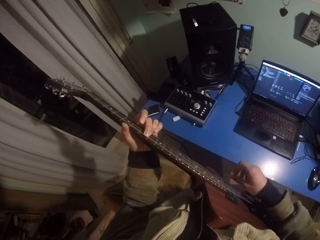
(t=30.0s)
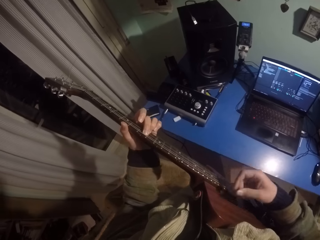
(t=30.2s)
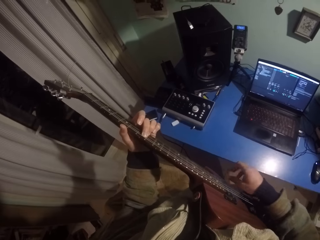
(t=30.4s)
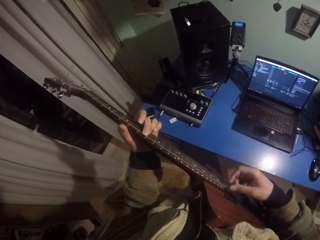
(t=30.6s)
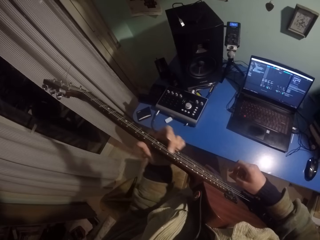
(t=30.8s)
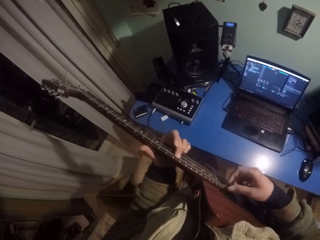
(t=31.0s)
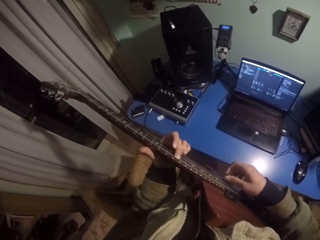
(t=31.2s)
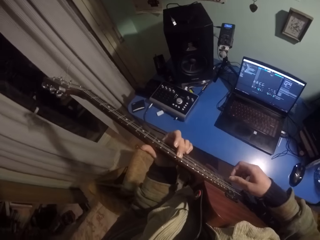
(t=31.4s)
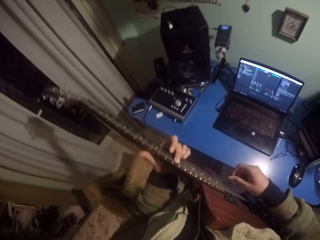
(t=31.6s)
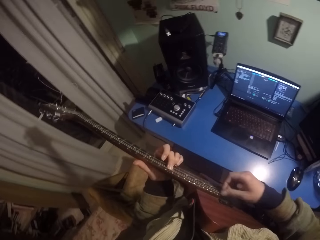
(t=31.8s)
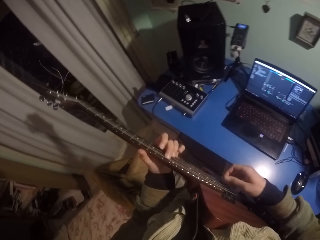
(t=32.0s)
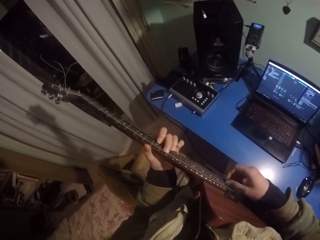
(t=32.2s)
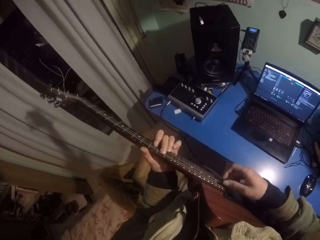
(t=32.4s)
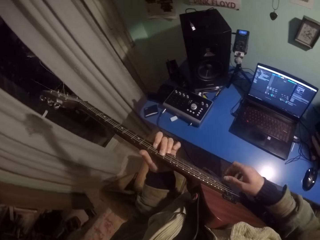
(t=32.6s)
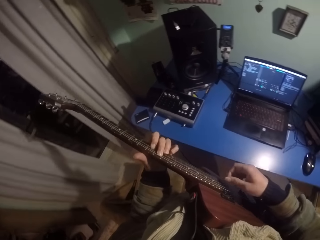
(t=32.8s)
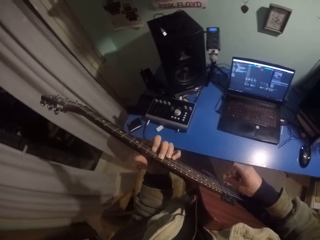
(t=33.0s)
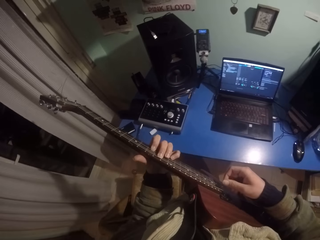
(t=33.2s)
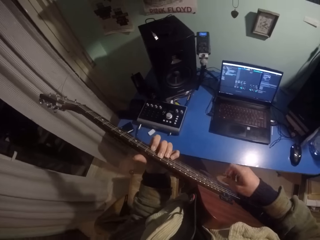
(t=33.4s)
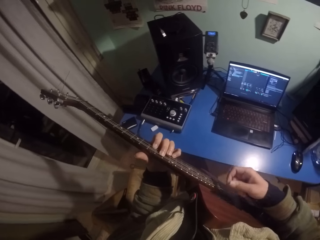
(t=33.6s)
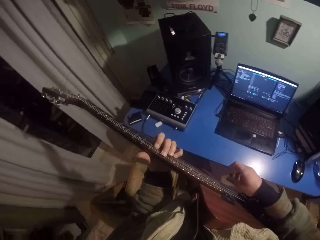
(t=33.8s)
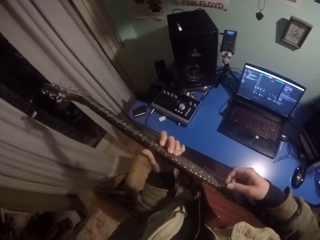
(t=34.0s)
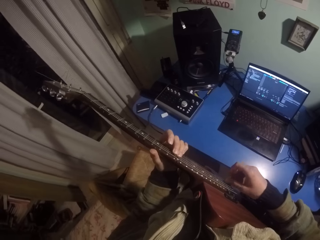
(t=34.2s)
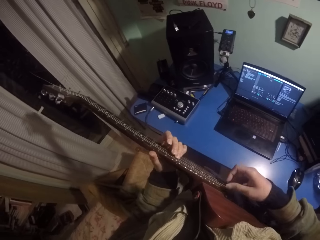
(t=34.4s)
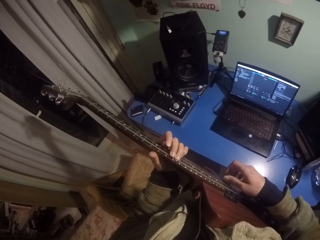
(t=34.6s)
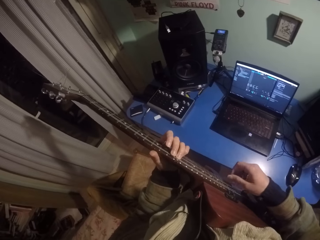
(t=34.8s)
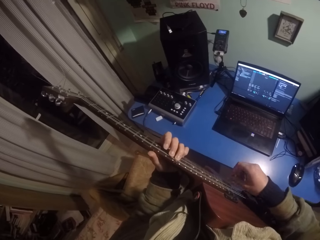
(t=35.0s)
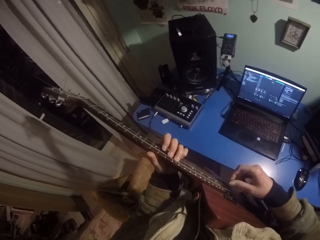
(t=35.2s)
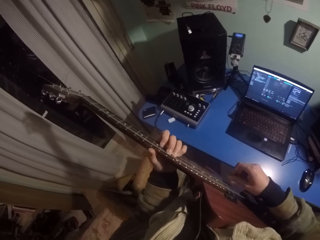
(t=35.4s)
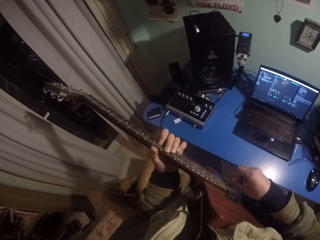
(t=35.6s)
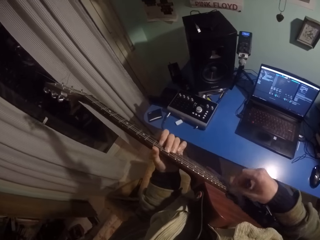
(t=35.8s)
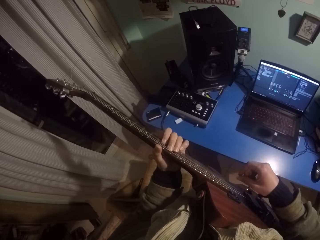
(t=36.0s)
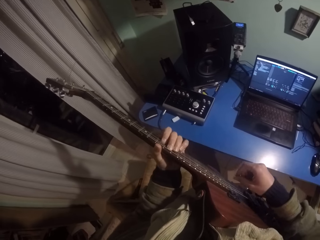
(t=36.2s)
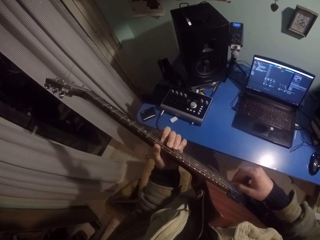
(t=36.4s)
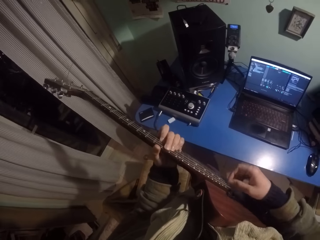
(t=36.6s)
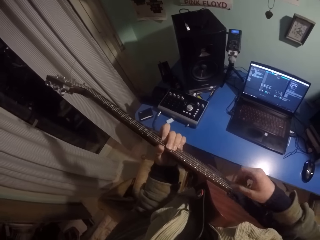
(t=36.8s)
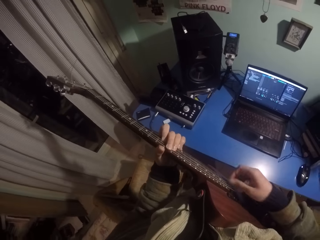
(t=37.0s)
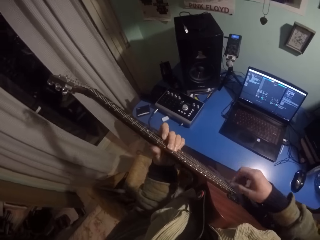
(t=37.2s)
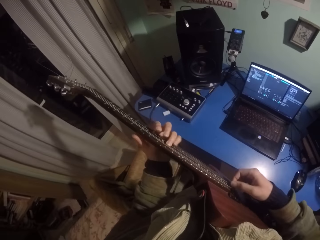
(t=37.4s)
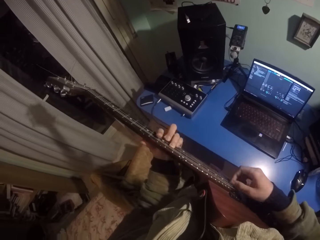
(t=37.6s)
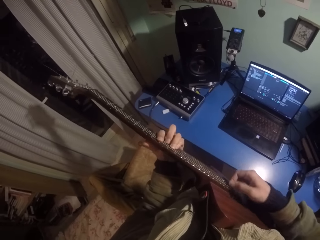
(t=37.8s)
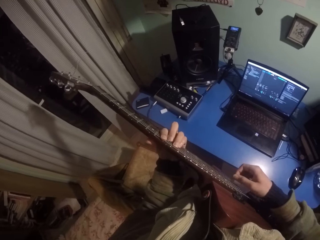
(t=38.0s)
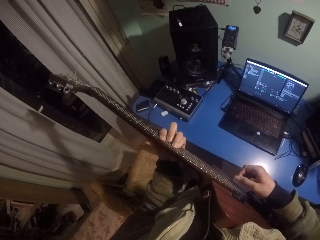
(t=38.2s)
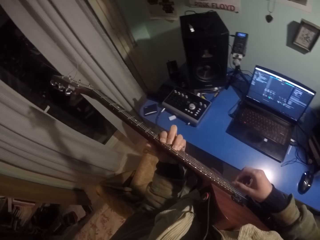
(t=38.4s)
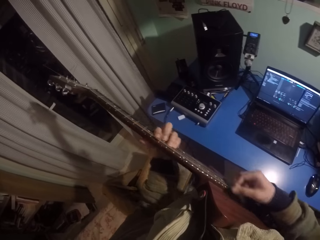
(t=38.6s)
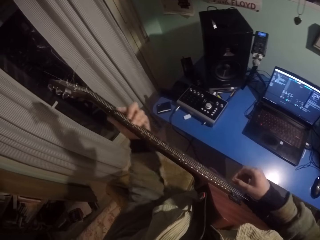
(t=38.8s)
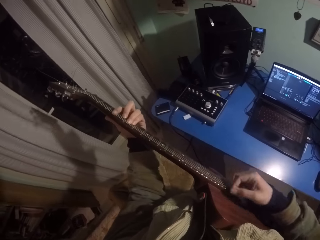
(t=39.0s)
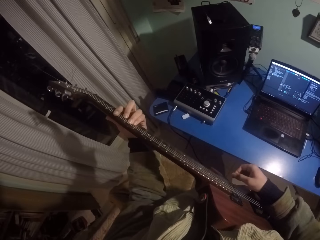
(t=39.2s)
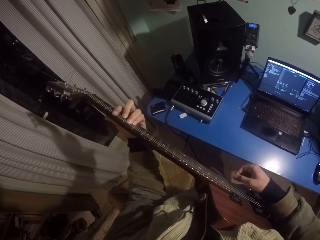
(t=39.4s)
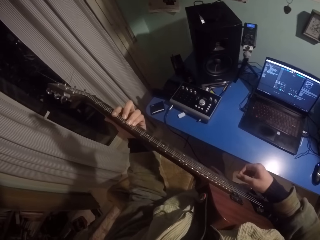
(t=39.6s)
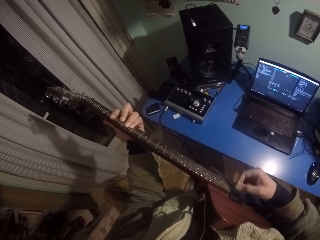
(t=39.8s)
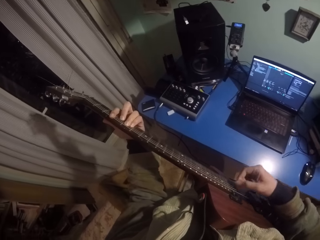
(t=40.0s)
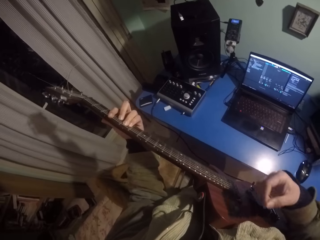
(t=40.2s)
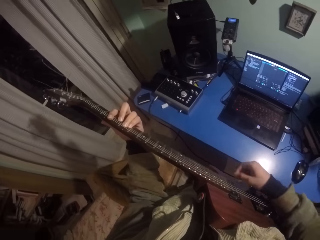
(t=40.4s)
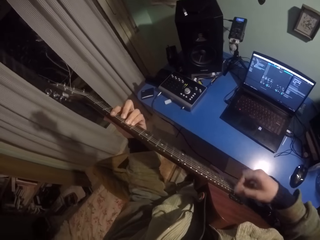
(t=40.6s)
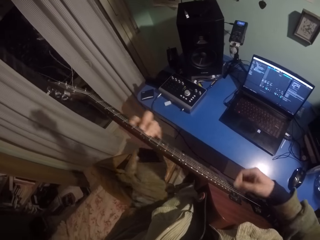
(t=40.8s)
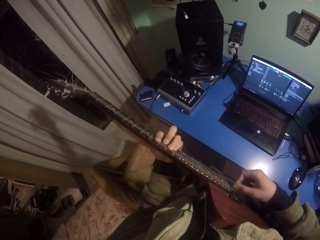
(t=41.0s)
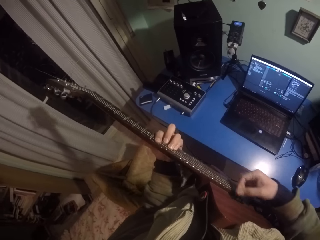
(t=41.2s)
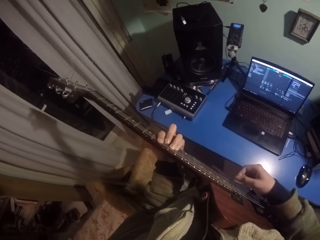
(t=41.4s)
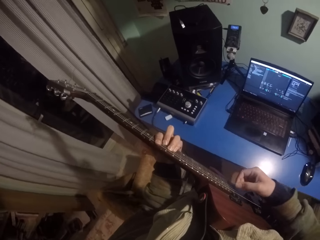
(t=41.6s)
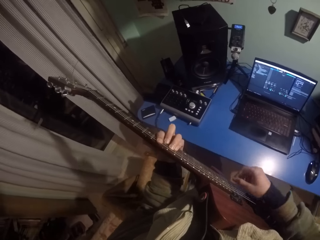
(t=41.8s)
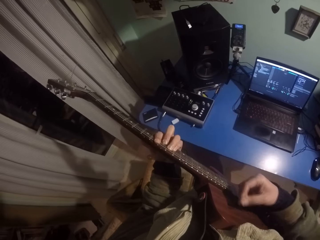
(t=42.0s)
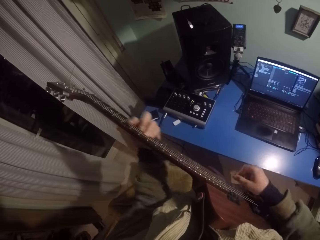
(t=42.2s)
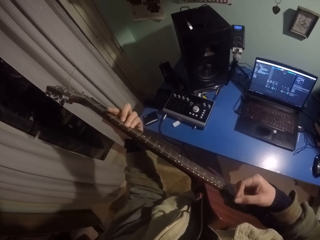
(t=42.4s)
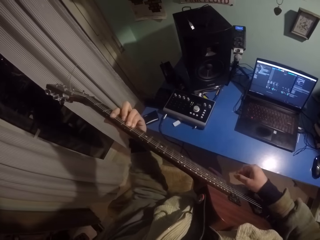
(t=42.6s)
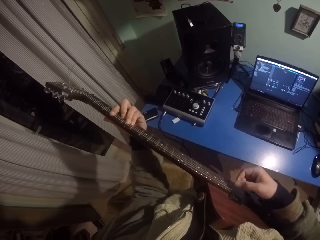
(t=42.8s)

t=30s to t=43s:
The camera wearer moves his right hand on the frets. He moves his left hand downwards on the fretboard. He moves his right hand on the frets. He moves his left hand upwards on the fretboard. He moves his right hand on the frets. He moves his left hand downwards on the fretboard. He moves his right hand on the frets. He moves his left hand upwards on the fretboard. He moves his right hand on the frets. He moves his left hand upwards on the fretboard. He moves his right hand on the frets. He moves his left hand upwards on the fretboard. He moves his right hand on the frets. He moves his left hand downwards on the fretboard. He moves his right hand on the frets.

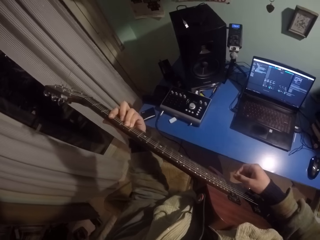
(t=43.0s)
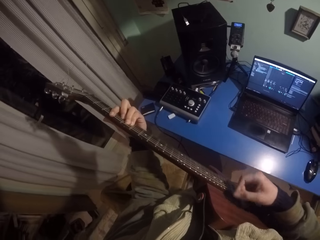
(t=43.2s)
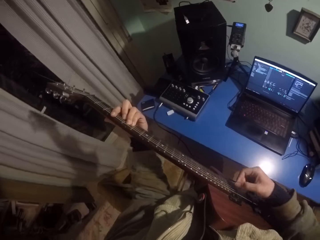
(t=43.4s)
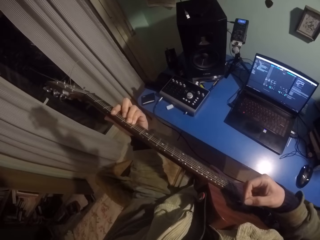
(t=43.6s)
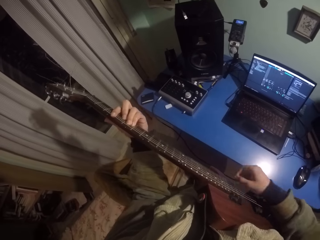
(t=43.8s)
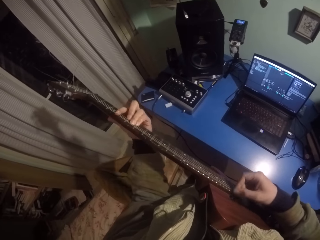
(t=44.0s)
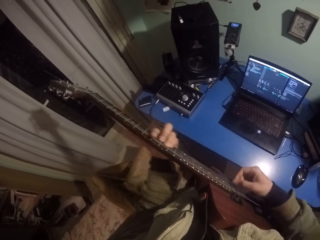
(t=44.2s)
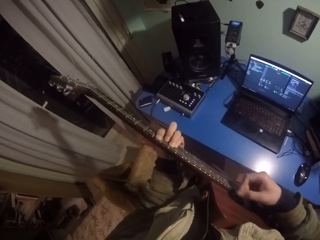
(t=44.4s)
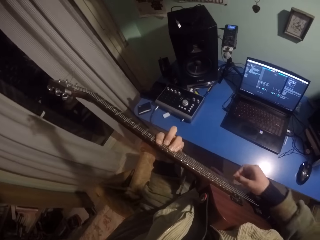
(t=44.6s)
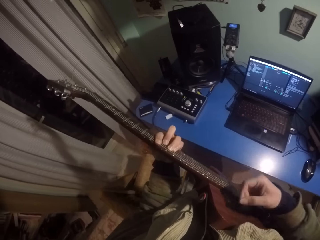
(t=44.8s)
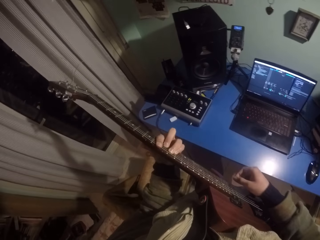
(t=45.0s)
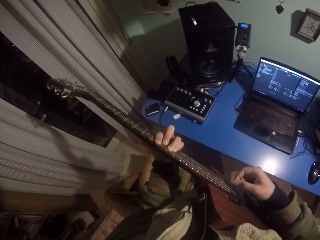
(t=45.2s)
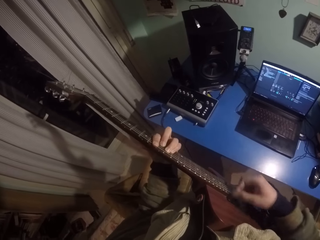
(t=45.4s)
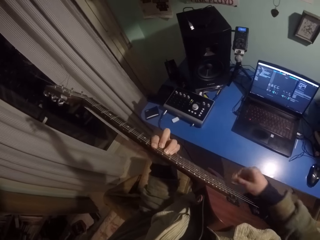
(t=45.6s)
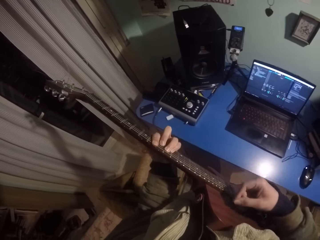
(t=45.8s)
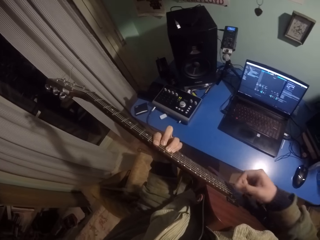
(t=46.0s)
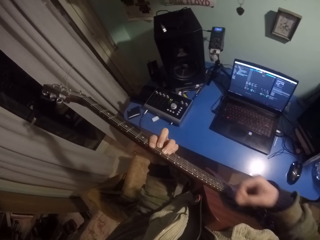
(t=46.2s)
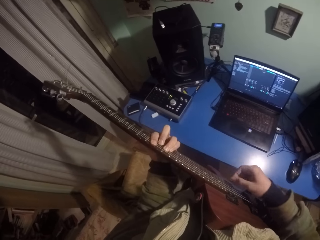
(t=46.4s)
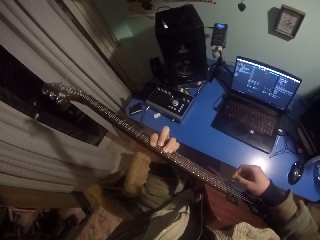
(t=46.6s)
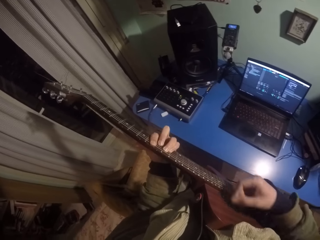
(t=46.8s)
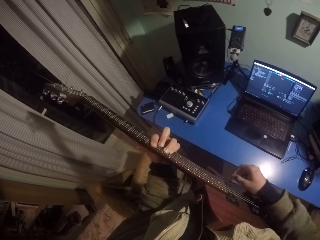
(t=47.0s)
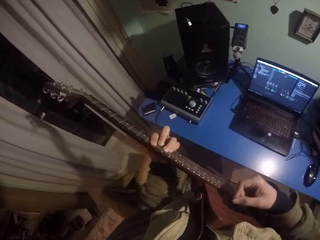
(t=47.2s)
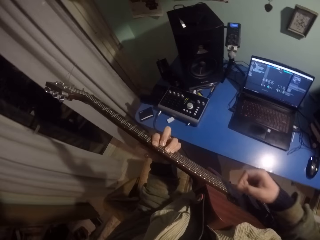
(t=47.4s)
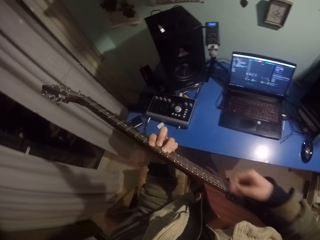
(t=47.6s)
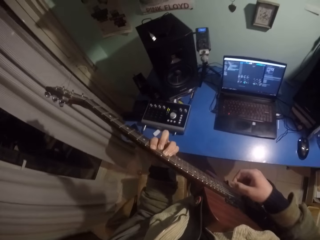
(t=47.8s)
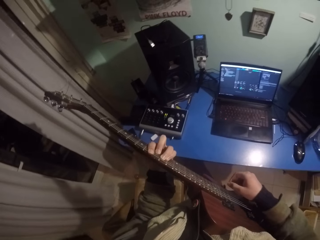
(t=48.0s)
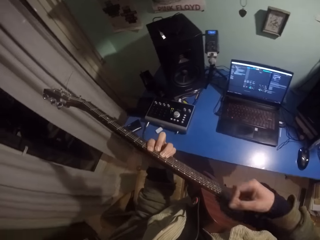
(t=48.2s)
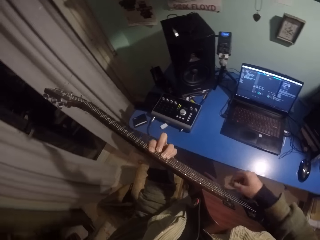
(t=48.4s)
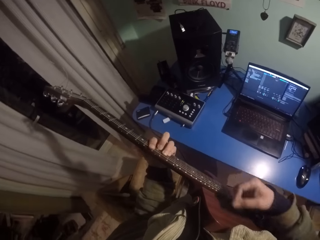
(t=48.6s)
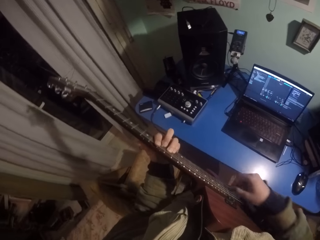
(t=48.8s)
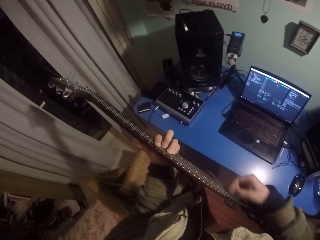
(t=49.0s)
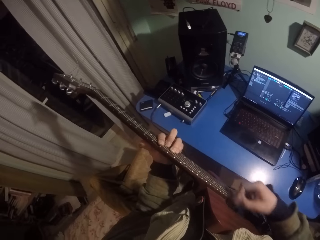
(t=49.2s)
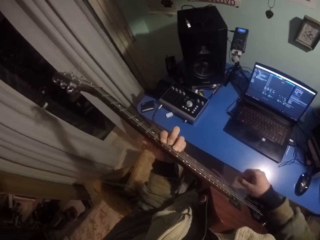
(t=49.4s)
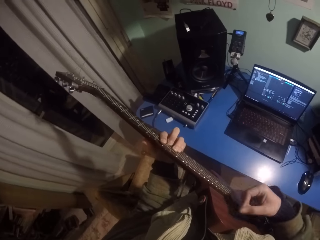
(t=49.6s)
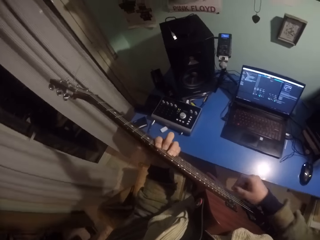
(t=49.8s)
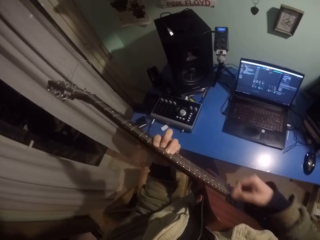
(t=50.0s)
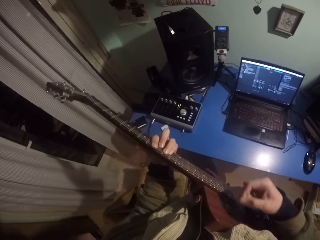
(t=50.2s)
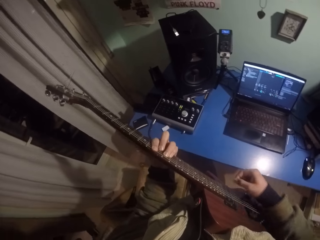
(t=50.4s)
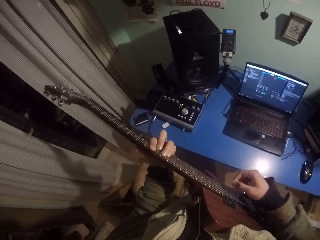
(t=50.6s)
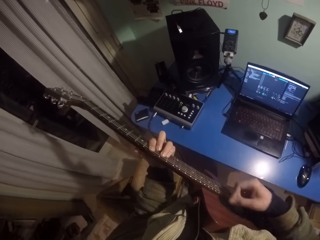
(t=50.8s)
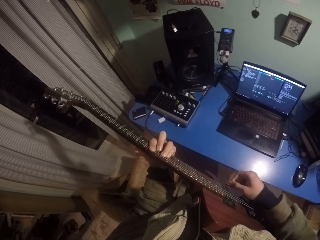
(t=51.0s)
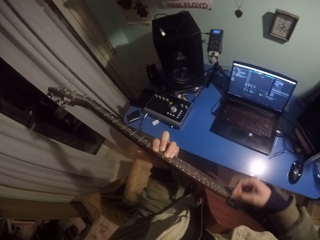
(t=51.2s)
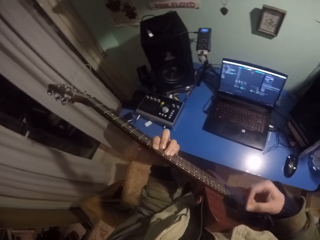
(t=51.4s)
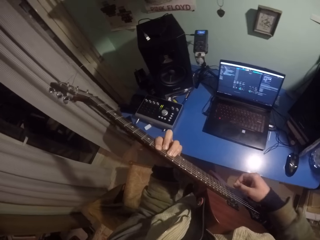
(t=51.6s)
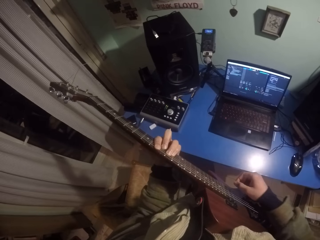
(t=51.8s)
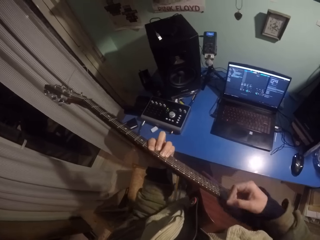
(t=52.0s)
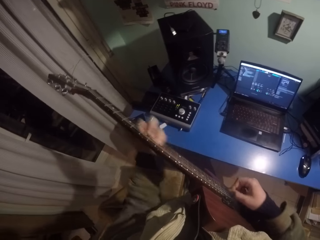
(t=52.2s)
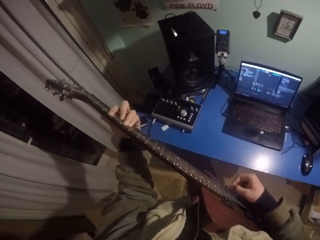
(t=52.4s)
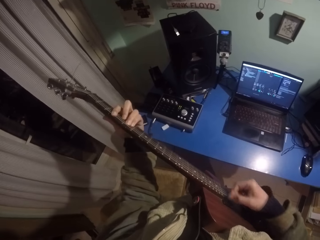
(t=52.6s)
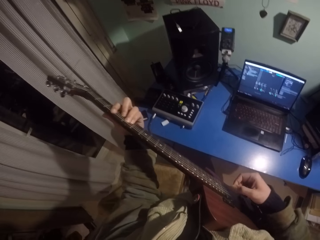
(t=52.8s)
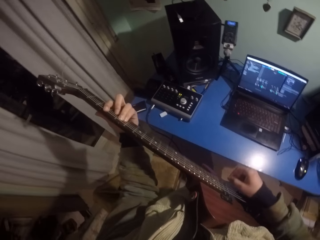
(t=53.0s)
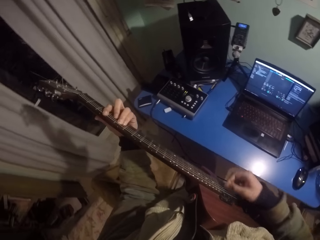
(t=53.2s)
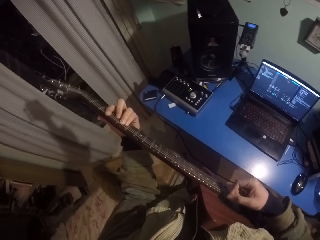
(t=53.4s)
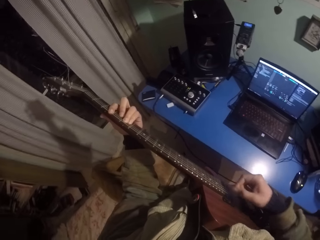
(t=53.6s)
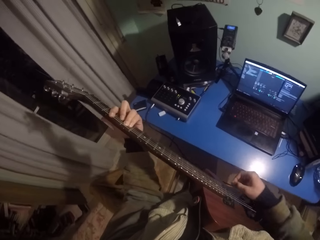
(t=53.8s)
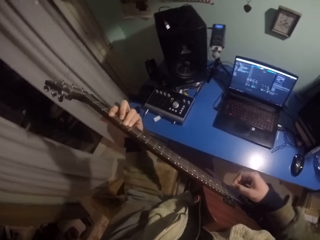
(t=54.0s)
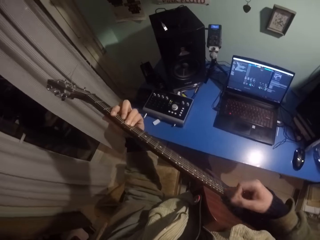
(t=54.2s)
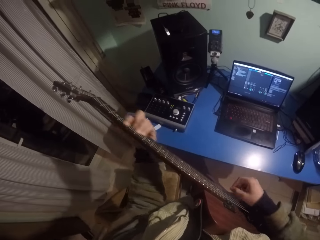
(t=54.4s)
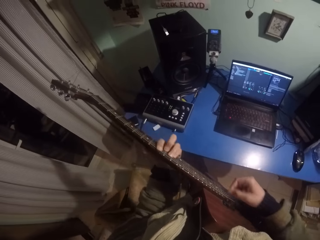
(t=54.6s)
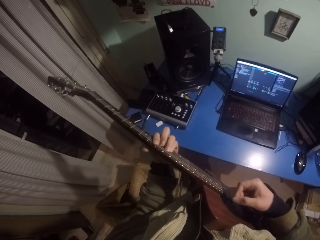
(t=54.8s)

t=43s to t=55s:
The camera wearer moves his left hand upwards on the fretboard. He moves his right hand on the frets. He moves his left hand downwards on the fretboard. He moves his right hand on the frets. He moves his left hand upwards on the fretboard. He moves his right hand on the frets.
